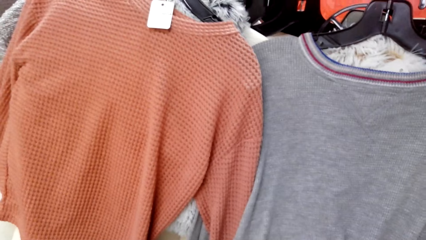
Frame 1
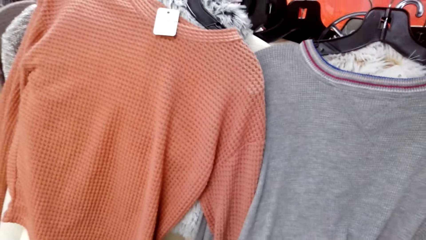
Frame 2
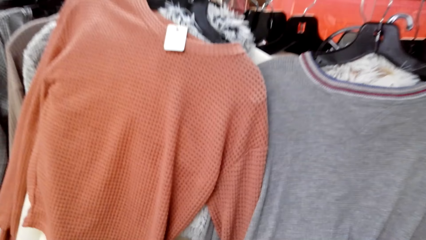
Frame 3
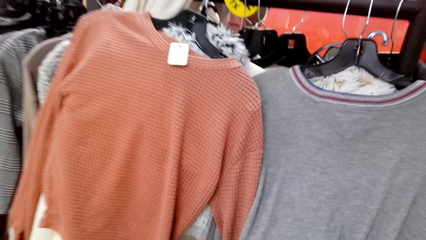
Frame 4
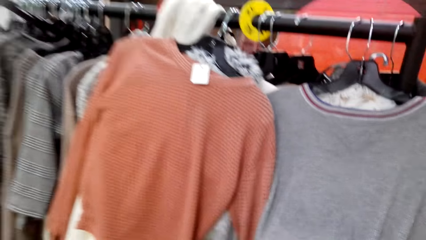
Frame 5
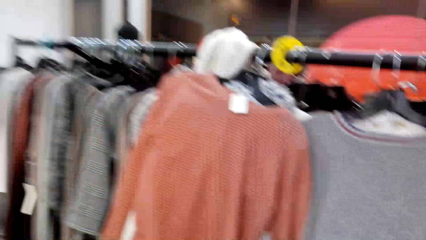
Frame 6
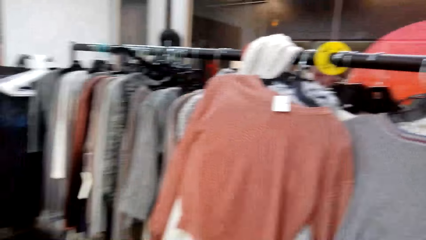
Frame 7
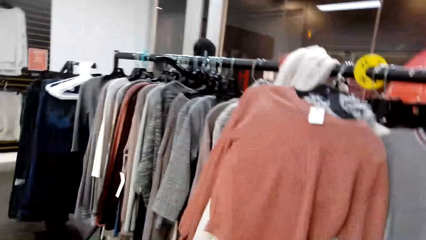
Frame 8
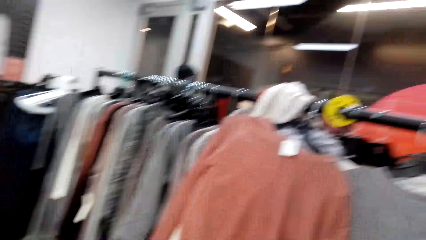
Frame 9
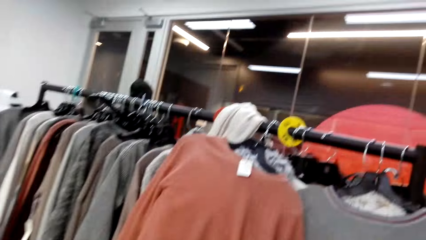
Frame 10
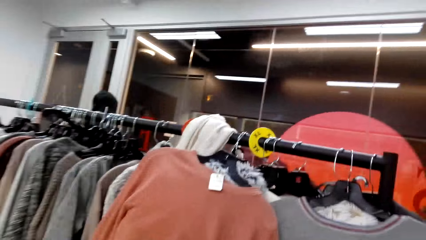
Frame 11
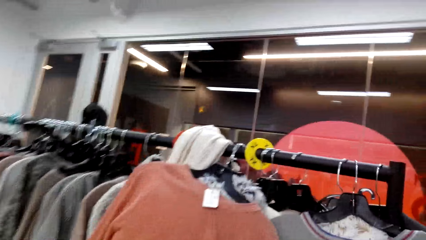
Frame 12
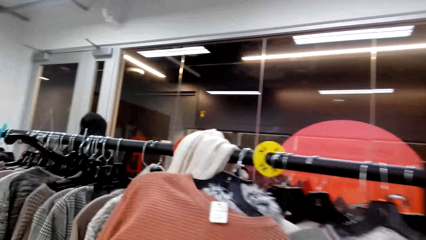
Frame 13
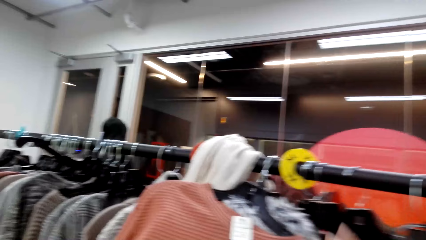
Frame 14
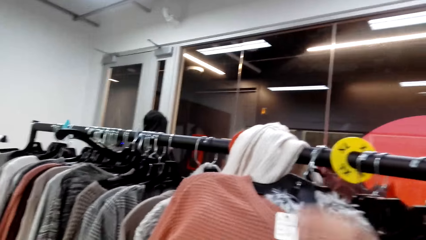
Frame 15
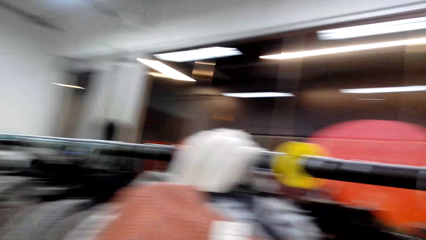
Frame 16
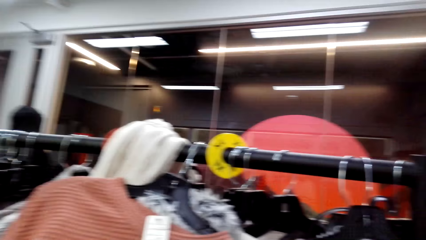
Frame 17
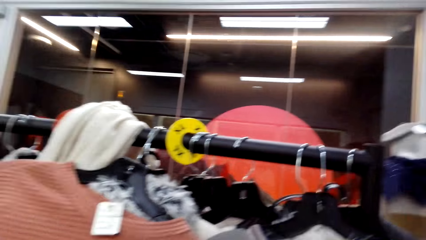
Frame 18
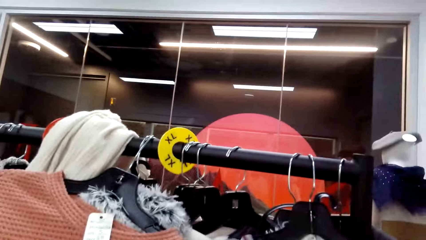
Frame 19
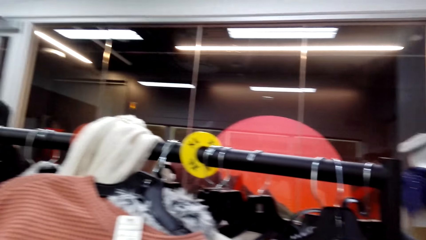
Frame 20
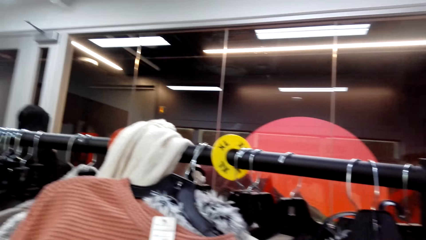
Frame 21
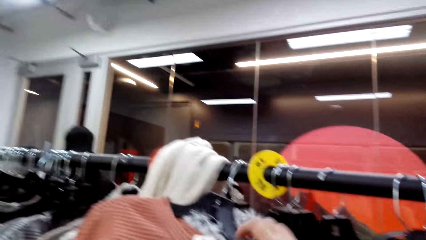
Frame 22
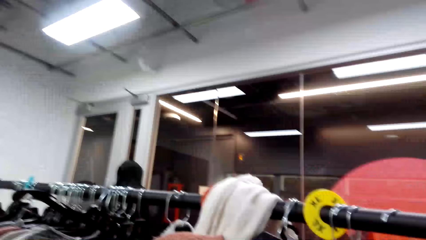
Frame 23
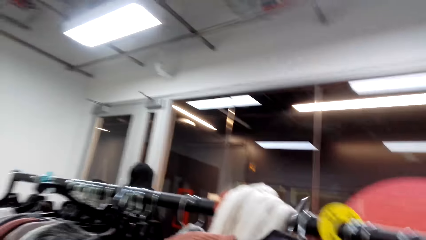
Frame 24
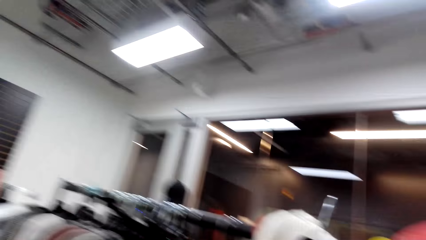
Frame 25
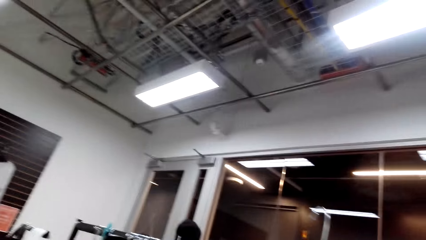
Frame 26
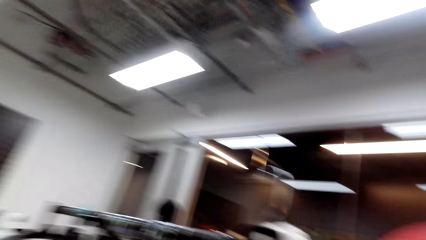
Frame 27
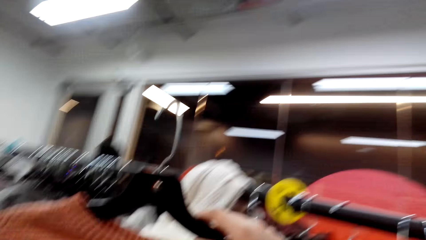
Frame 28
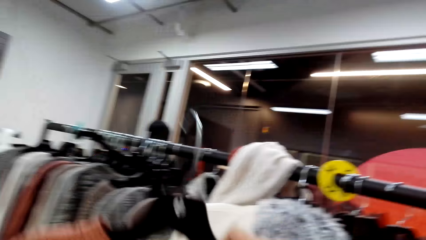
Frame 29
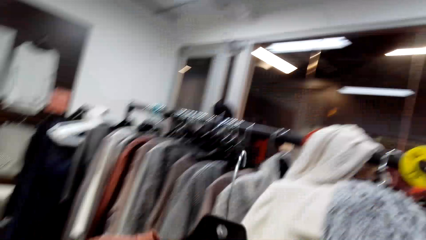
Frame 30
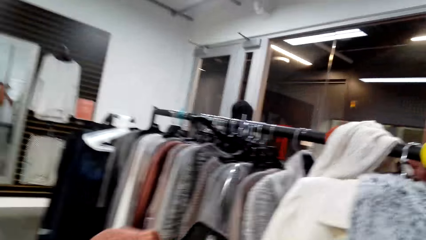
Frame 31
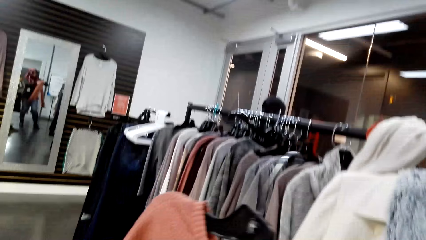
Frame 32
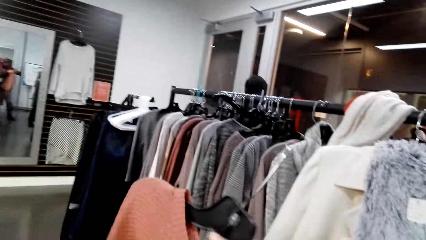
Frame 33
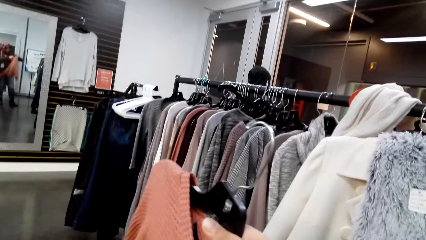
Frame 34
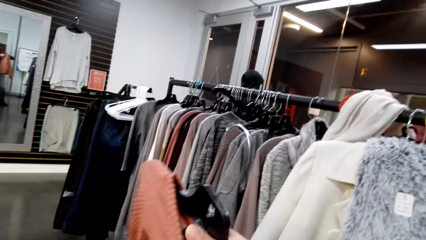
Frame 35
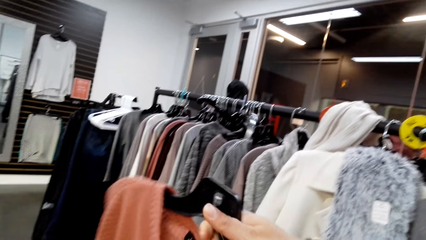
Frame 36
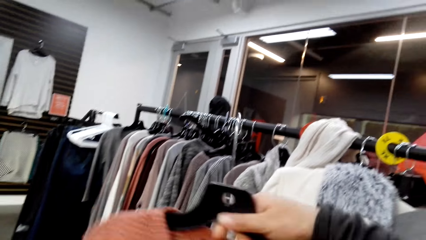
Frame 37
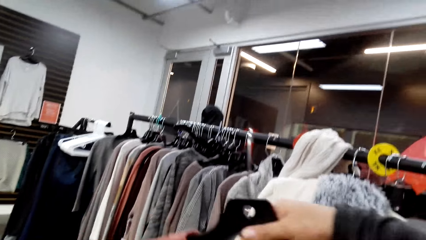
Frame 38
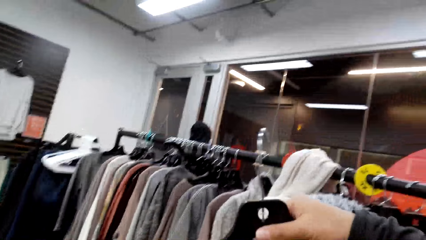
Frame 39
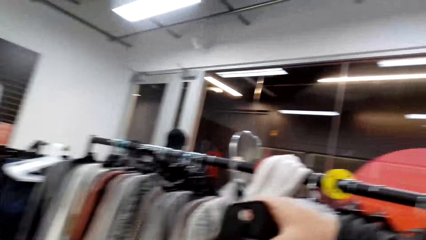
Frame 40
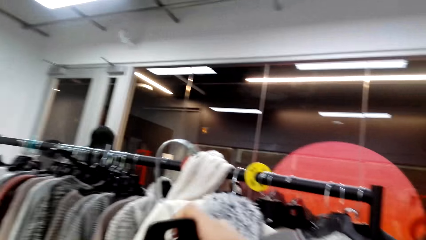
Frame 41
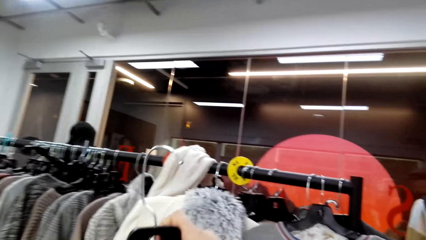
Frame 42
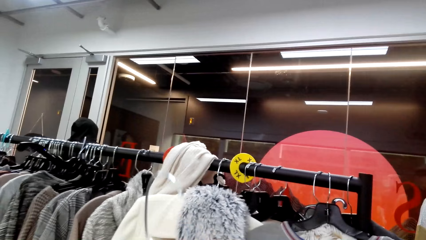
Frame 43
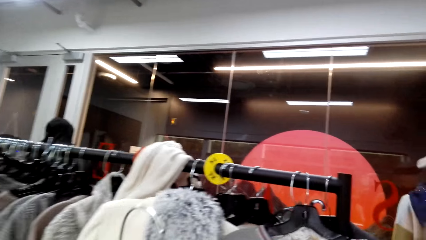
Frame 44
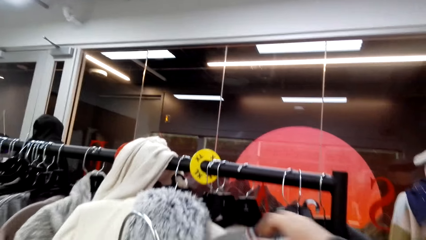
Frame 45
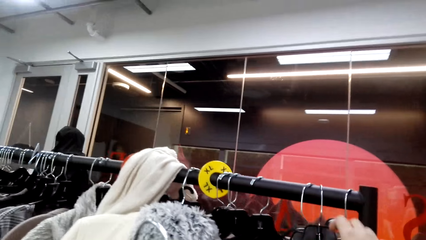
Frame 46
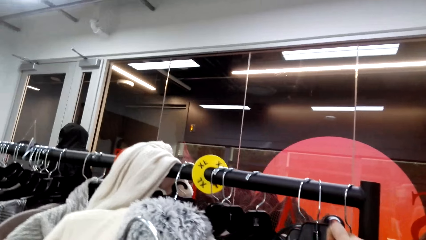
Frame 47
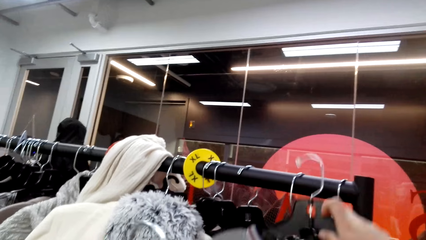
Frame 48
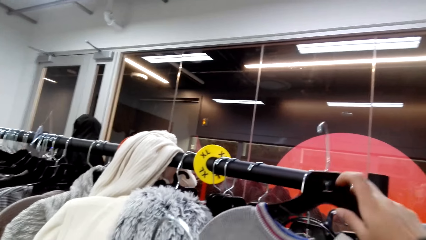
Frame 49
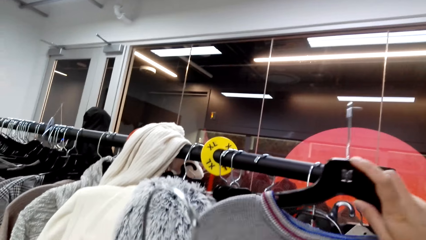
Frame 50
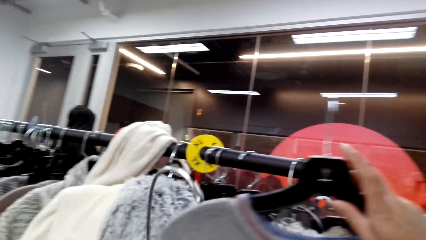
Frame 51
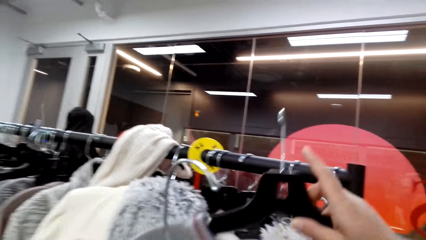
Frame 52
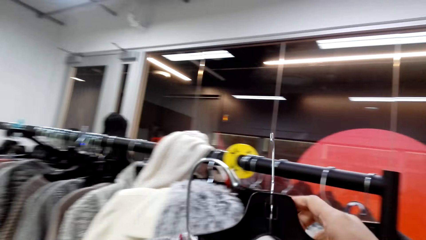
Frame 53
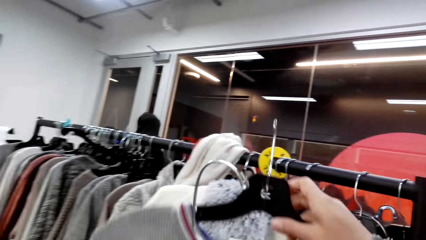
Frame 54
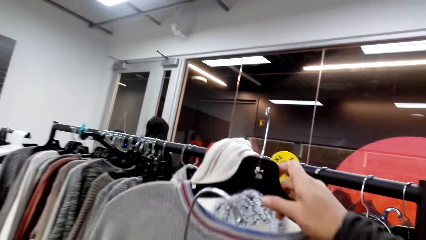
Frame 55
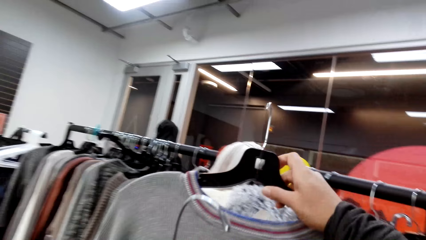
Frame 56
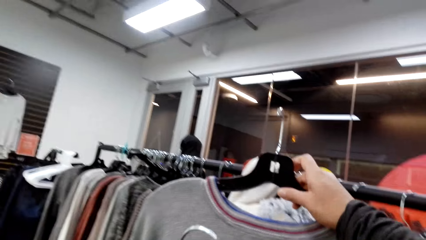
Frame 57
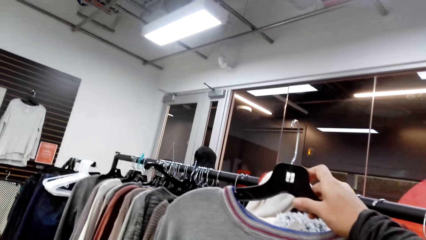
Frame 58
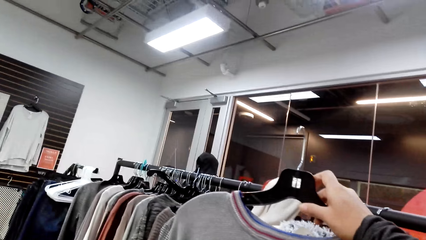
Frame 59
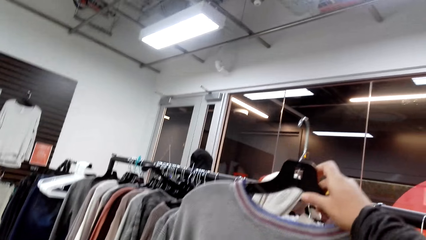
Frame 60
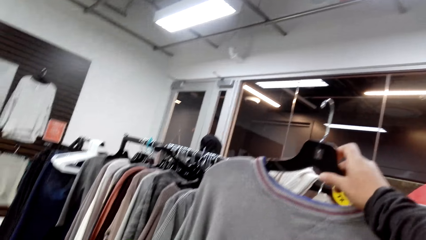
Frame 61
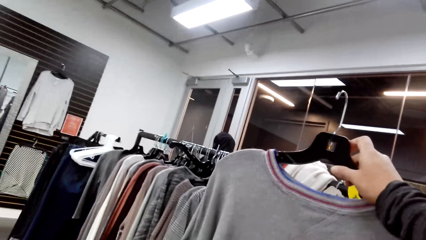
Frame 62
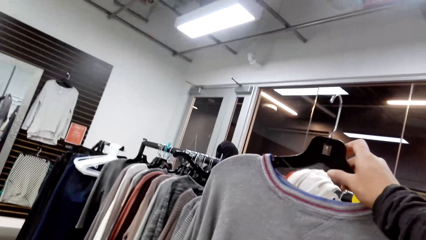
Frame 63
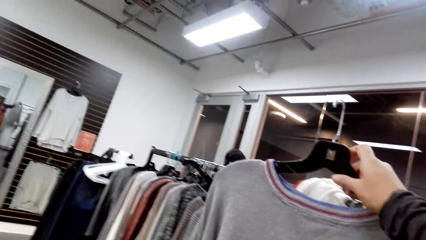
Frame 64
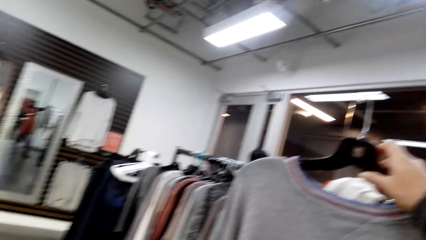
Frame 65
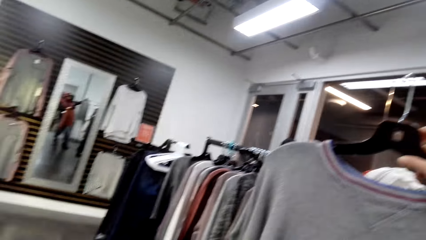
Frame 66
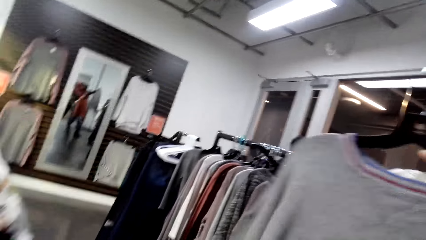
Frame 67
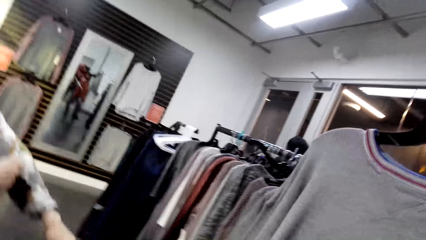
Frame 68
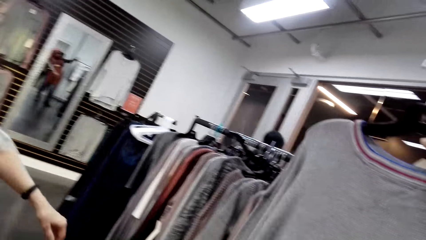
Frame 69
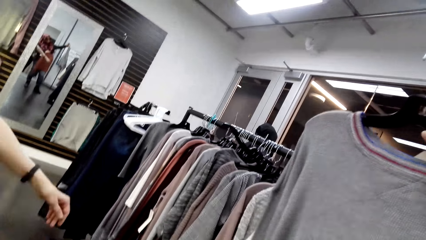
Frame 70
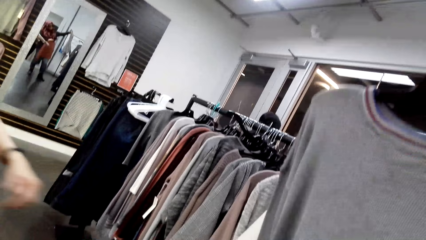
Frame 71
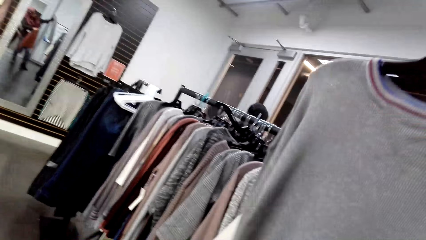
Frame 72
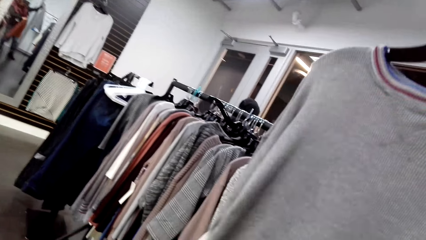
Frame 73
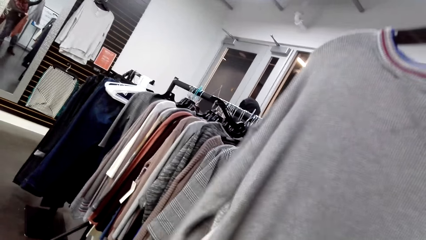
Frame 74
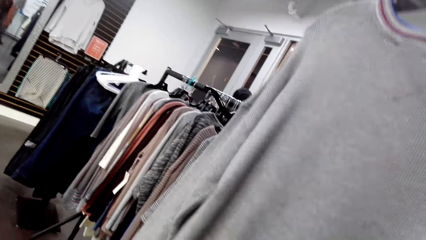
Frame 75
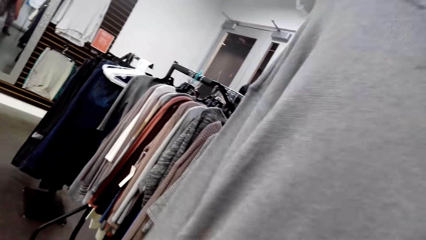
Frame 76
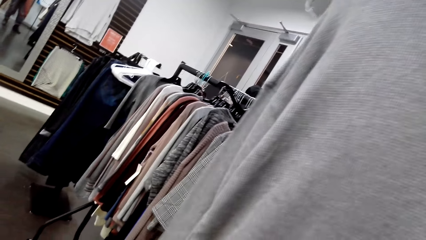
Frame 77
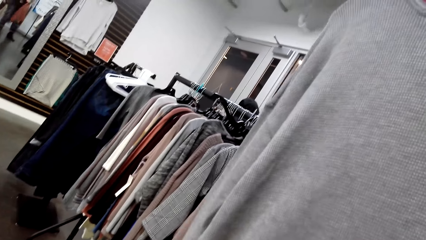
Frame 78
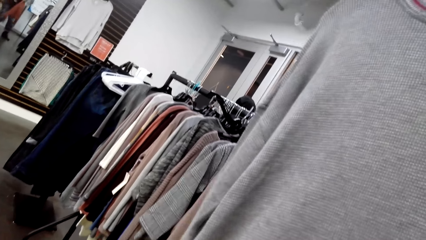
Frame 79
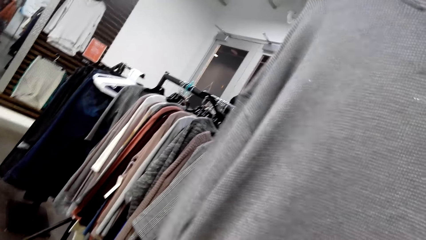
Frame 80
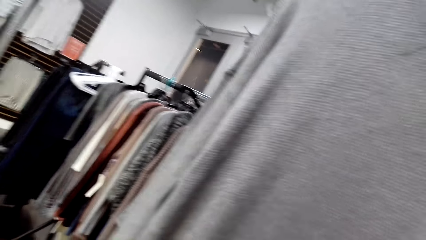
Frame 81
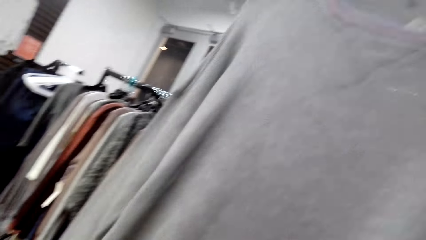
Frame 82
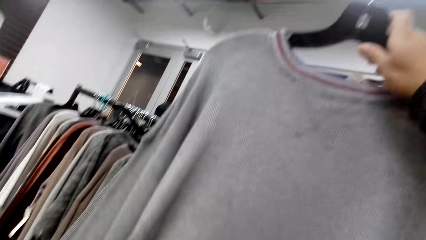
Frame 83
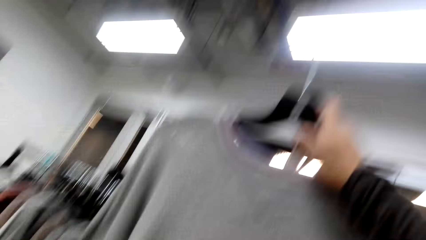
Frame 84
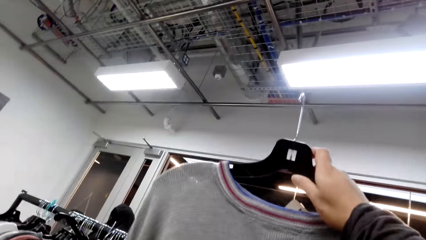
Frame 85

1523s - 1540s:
The camera wearer removes the sweater top from the stand. They walk backwards. They look at the sweater top. They remove the sweater top from the stand. They look at the sweater top.
